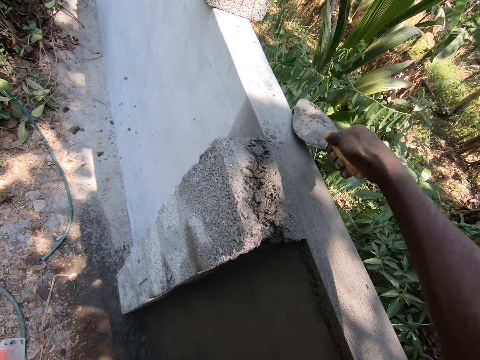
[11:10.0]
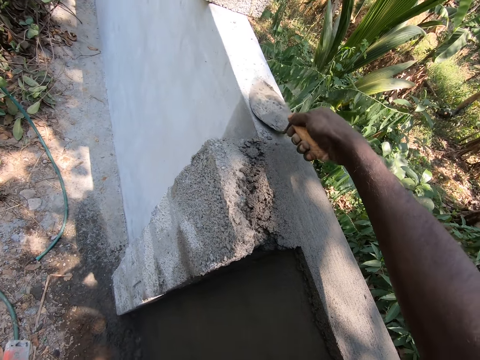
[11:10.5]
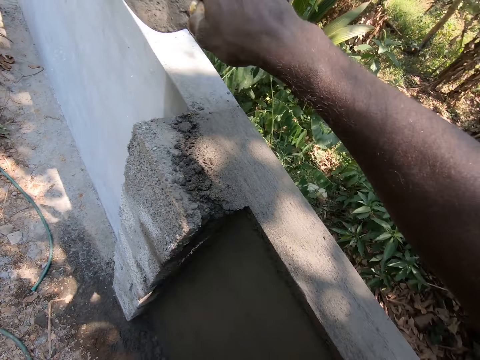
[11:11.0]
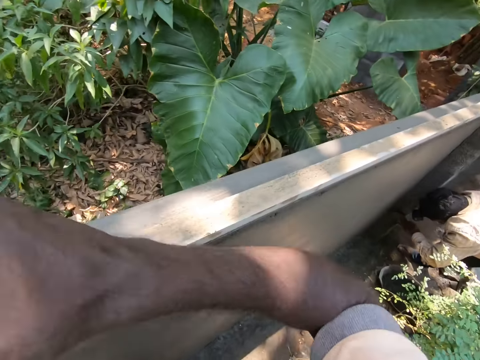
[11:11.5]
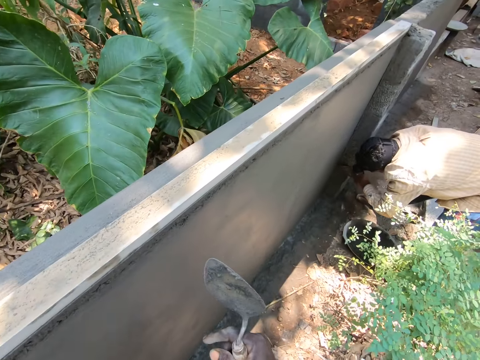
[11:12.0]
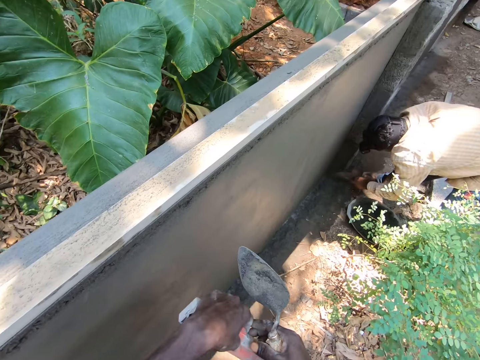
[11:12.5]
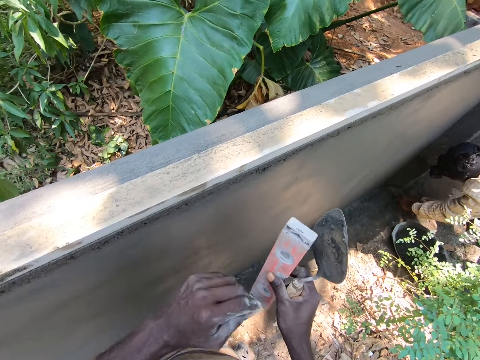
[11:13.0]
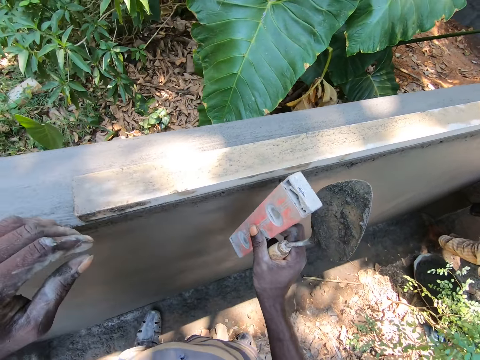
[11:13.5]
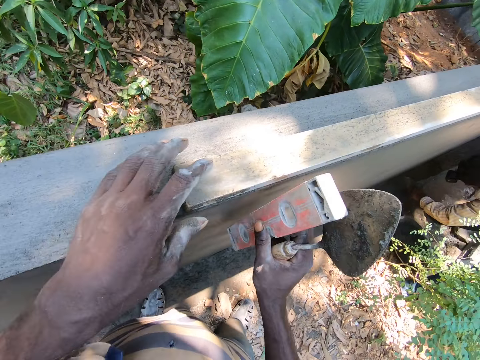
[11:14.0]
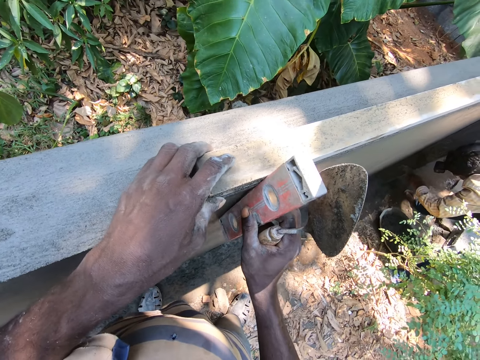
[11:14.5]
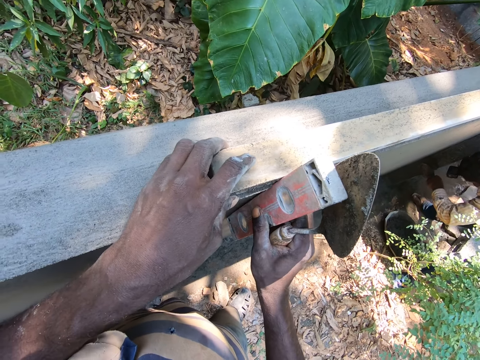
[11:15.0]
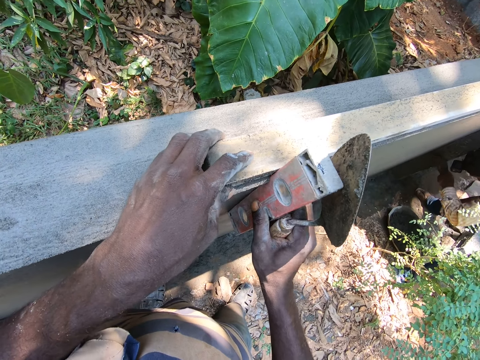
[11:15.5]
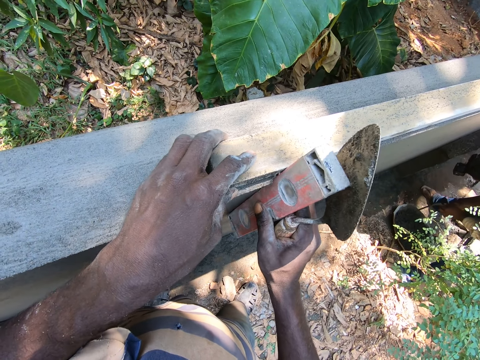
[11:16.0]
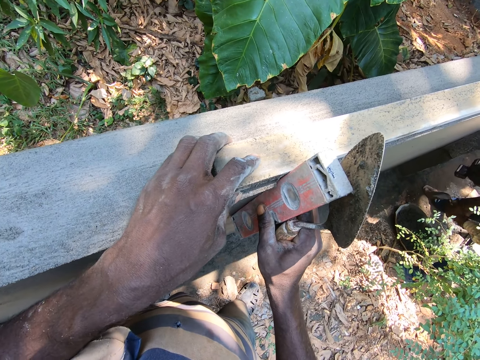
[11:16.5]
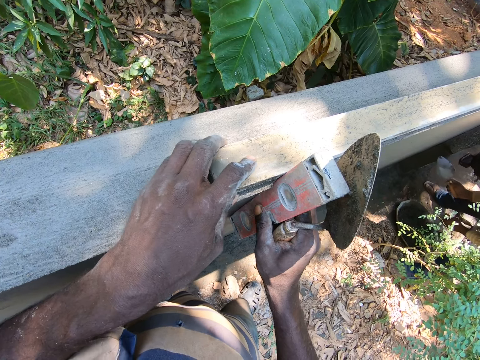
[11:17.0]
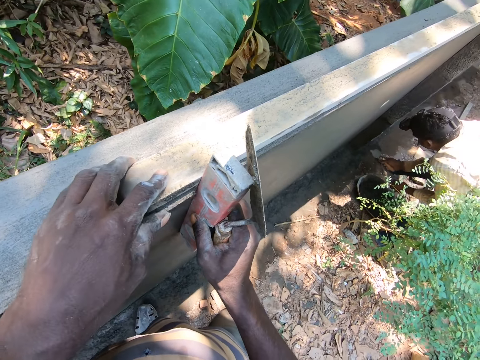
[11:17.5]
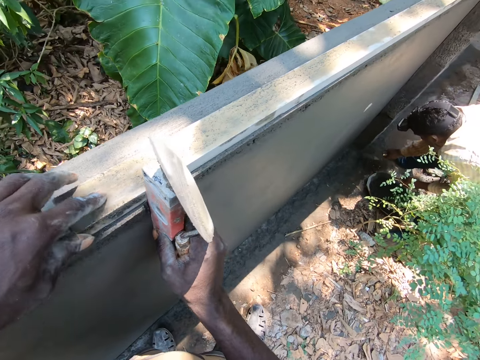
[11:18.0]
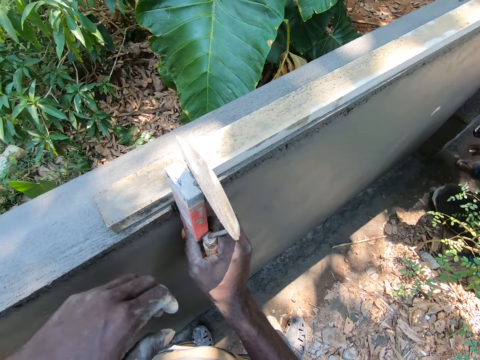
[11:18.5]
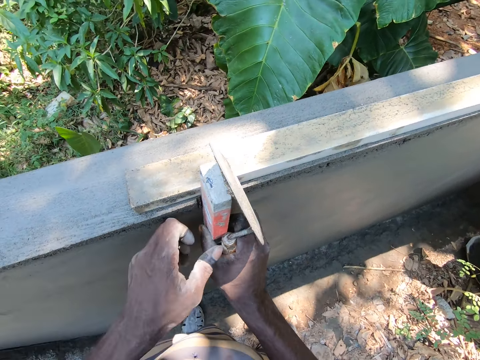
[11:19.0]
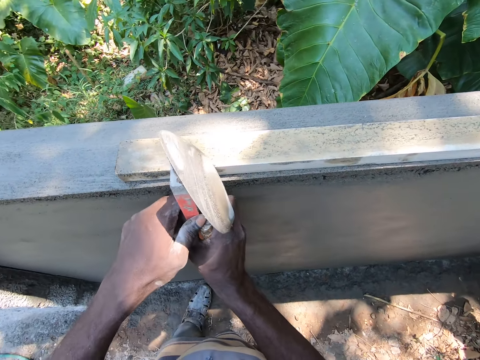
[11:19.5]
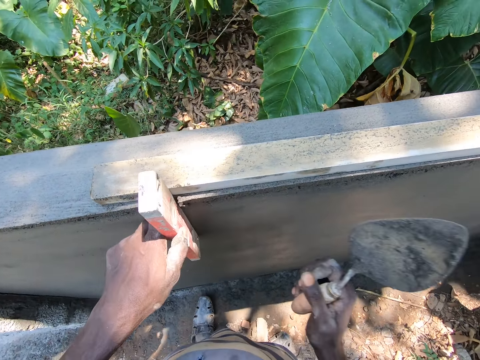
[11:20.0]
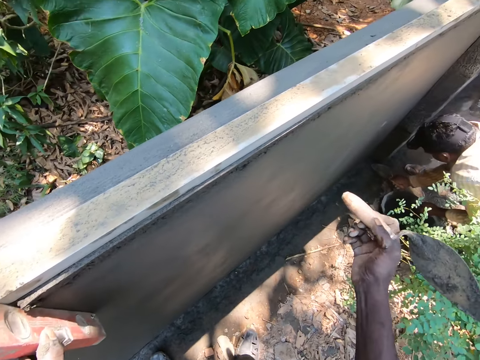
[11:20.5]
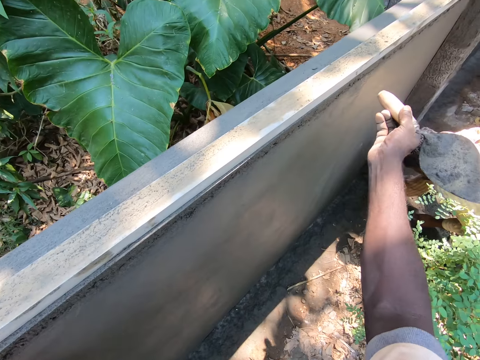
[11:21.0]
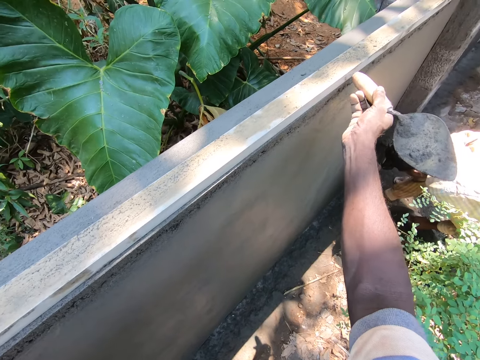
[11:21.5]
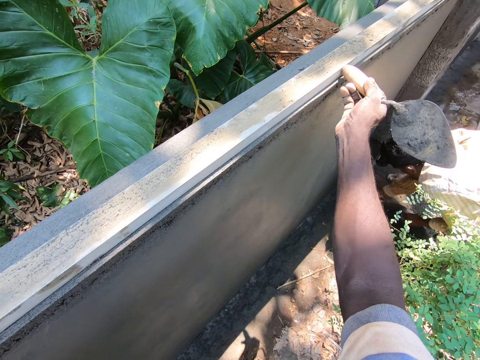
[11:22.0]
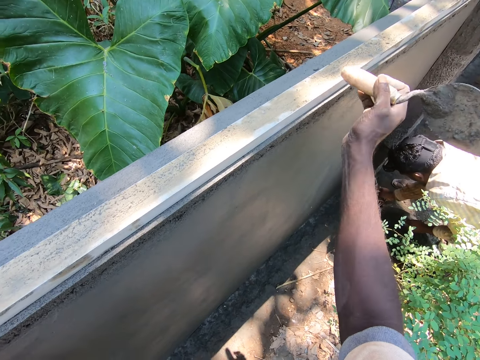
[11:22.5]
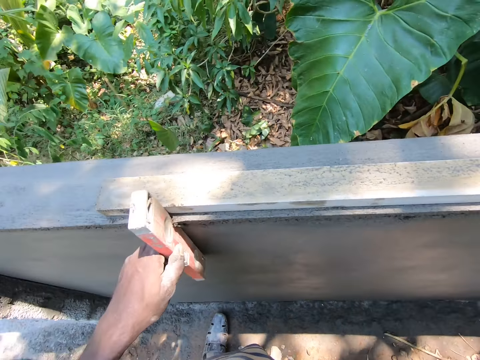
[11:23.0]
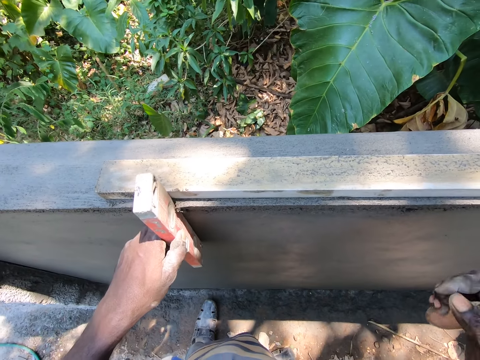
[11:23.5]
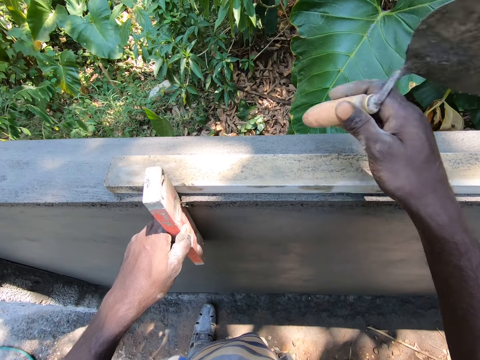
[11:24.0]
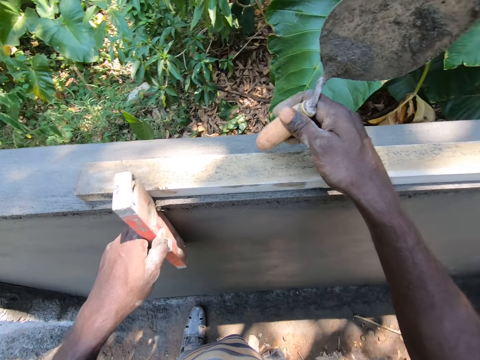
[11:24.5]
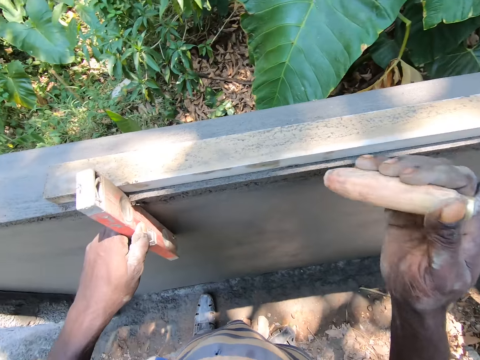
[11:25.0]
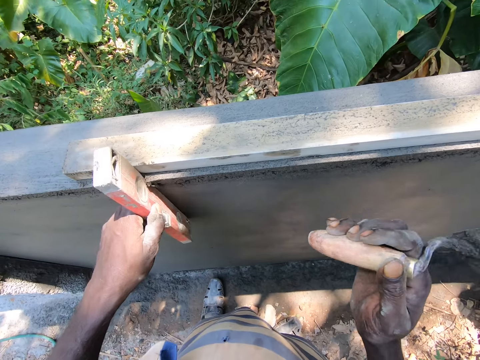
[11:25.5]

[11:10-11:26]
The camera wearer removes cement mixture on the wall with a trowel. They clear the cement mixture on the wall with the trowel. They look around in the compound. They turn to the side. A man plasters a wall with a trowel. The camera wearer passes a spirit level gauge to the right hand. They hold a plastering trowel. They hold a piece of lumber with the left hand. They place the spirit level gauge on the wall. They hold the spirit level. They adjust the spirit level gauge on the wall. They look around in the compound. They hold the spirit level gauge with the left hand. They hold the trowel with the right hand. They hit a wood on the concrete wall with the plastering trowel. They adjust the piece of lumber with the trowel. They turn to the side. They look around in the compound. They adjust the piece of lumber with the trowel. They hit the wood on the concrete wall with the plastering trowel.

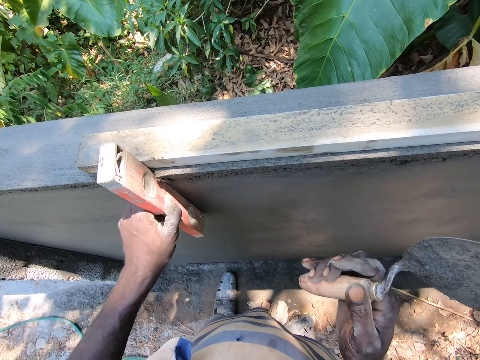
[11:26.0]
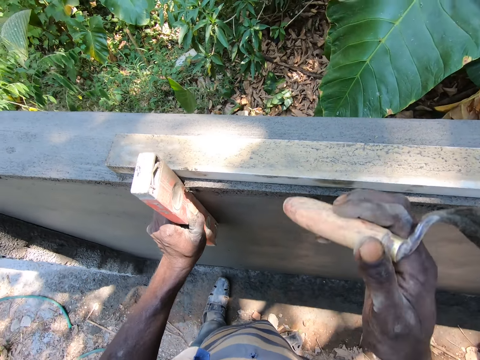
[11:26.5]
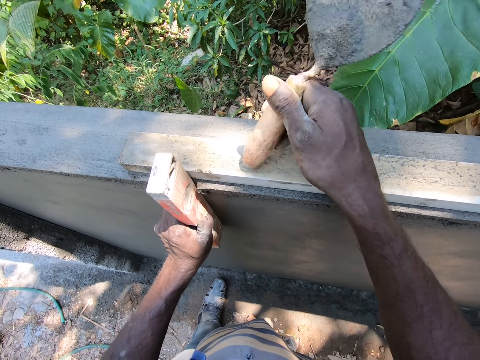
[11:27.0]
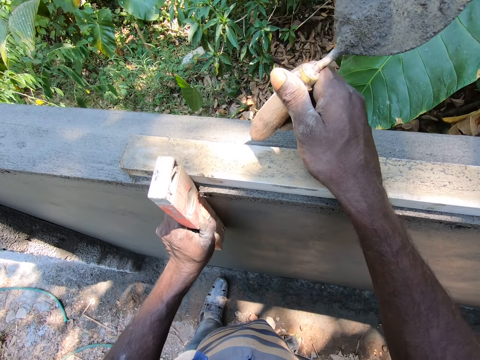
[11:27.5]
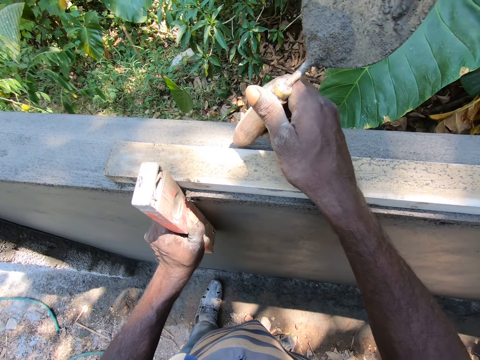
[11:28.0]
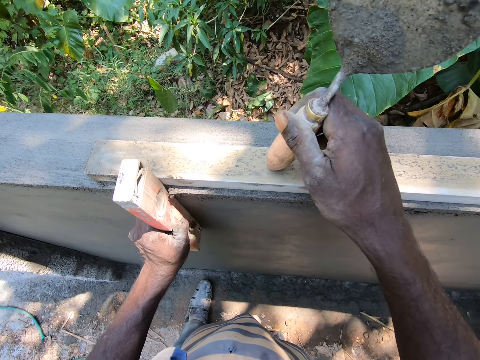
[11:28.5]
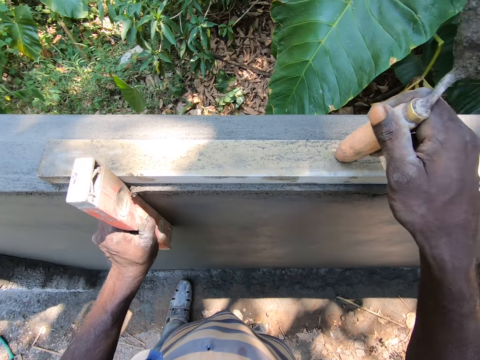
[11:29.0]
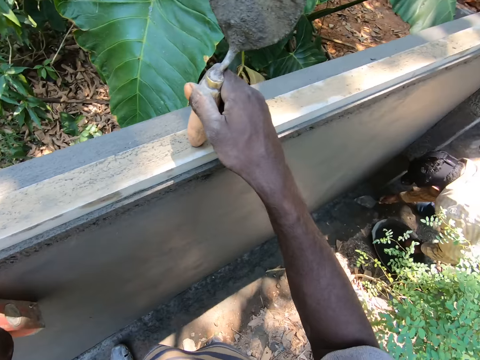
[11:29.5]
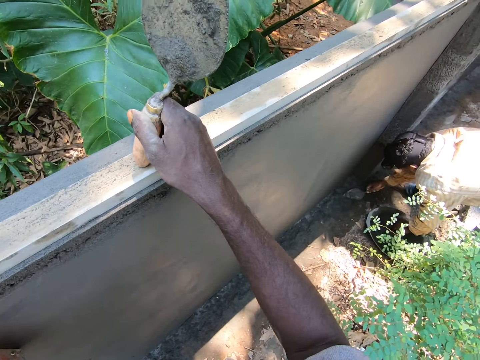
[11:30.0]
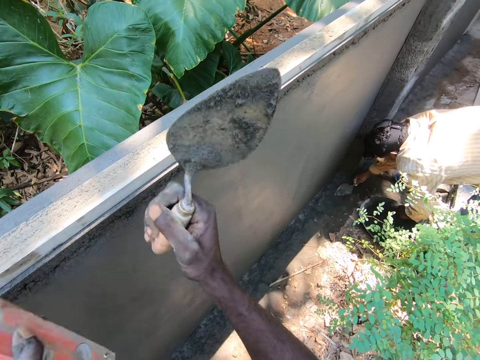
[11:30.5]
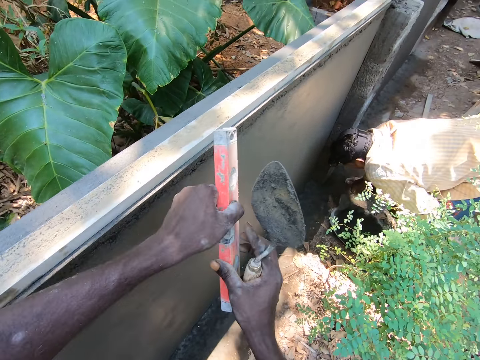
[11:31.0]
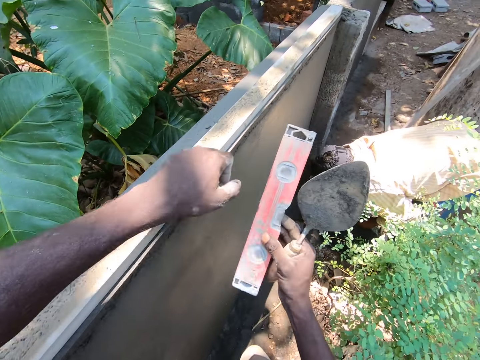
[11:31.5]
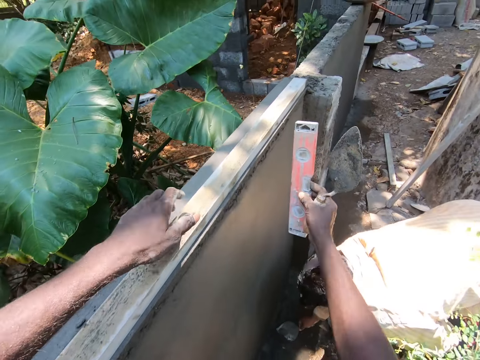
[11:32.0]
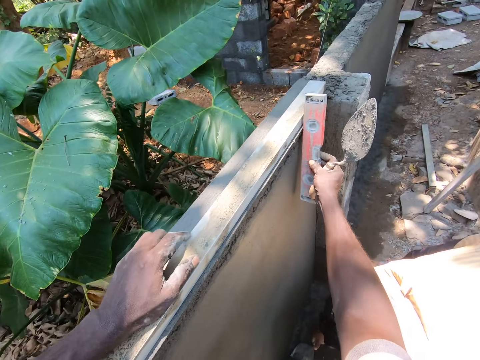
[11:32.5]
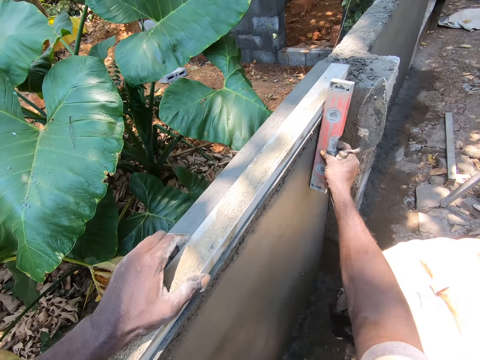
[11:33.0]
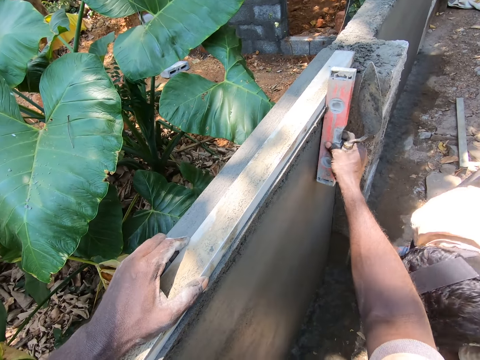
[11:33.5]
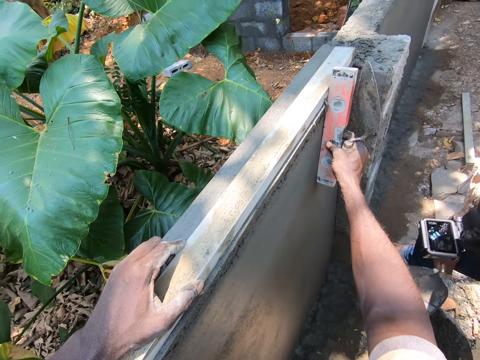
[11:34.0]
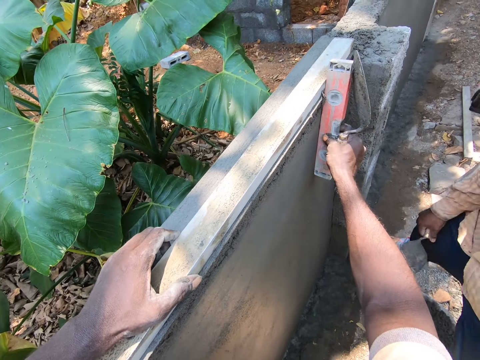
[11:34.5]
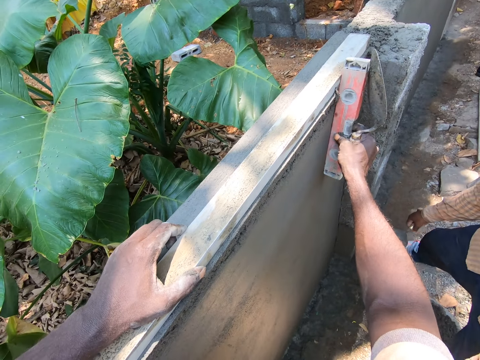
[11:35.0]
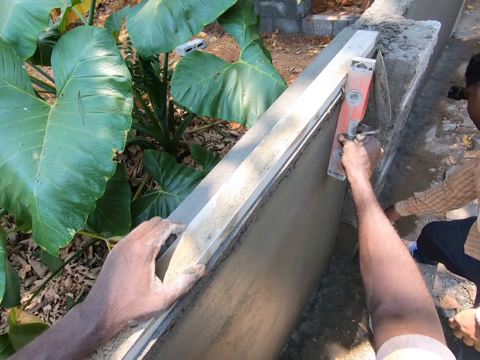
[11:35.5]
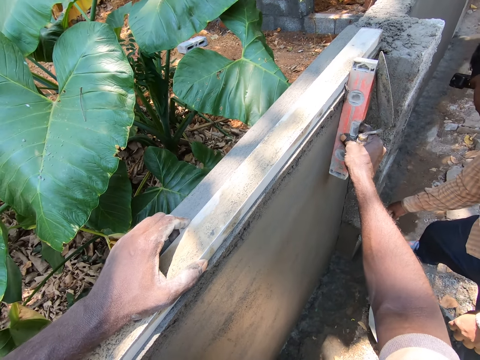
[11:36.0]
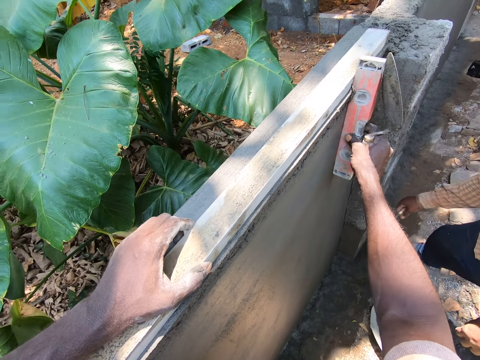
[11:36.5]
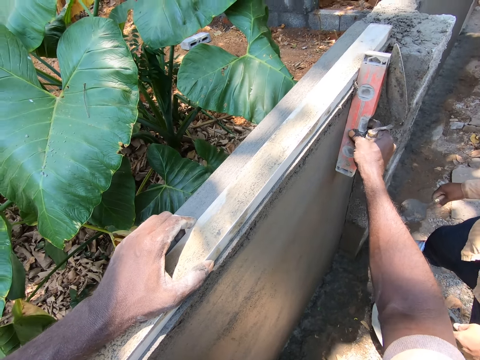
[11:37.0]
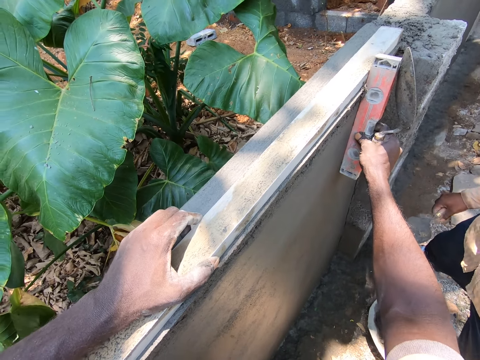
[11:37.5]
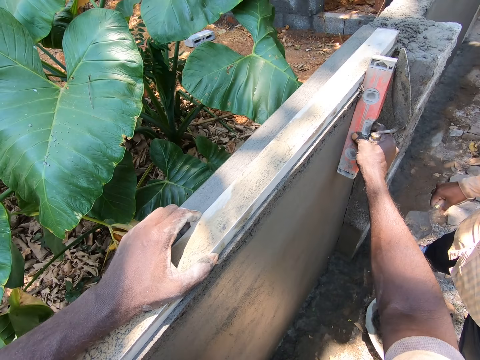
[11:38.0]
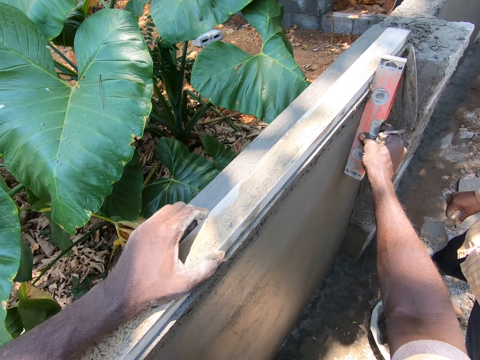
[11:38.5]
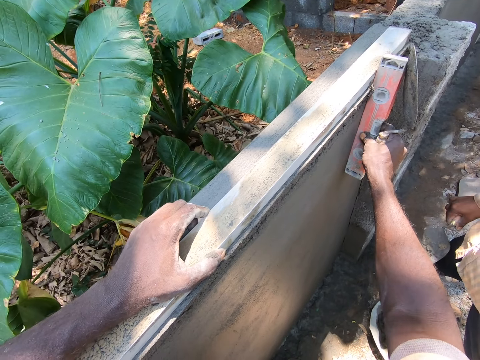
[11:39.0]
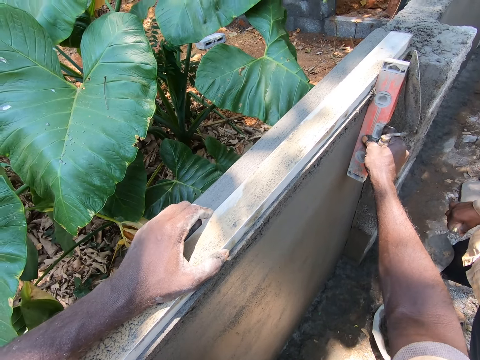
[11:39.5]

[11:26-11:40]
The camera wearer holds a spirit level gauge on the wall with the left hand. They hit a wood on the concrete wall with a plastering trowel. They adjust a piece of lumber with a trowel. A man bends down. The man scoops cement mixture with a trowel. The camera wearer looks around in the compound. They pass the spirit level gauge to the right hand. They hold the spirit level on the wall. They place the spirit level gauge on the wall with the right hand. The man stands in the compound. The camera wearer adjusts the spirit level gauge on the wall with the right hand. The man holds a plastering trowel with the right hand. The man stands in the compound.
